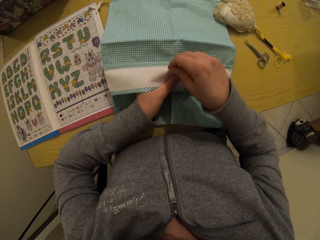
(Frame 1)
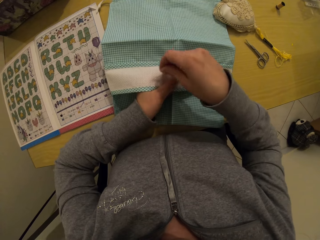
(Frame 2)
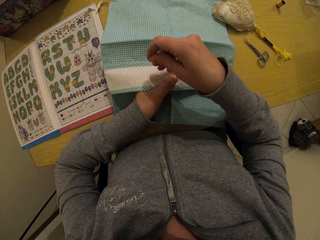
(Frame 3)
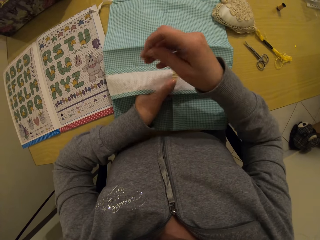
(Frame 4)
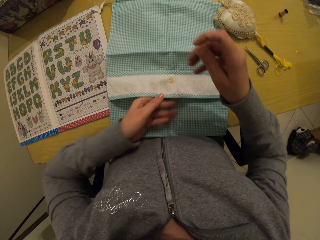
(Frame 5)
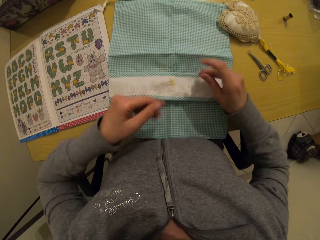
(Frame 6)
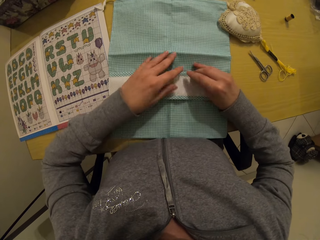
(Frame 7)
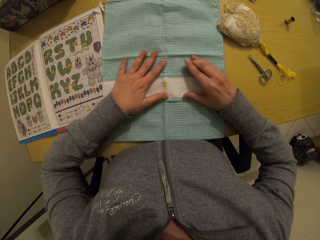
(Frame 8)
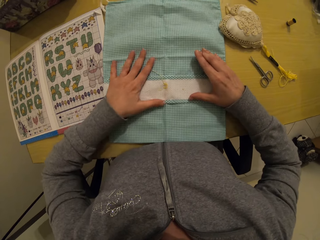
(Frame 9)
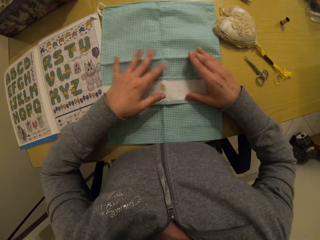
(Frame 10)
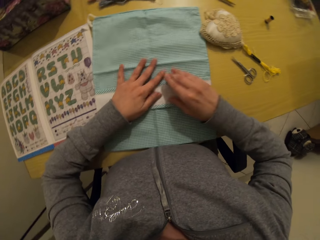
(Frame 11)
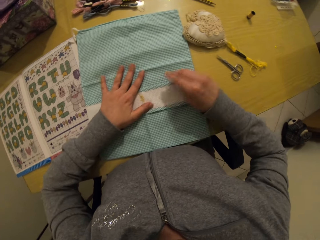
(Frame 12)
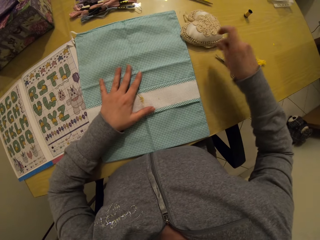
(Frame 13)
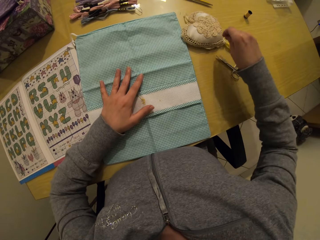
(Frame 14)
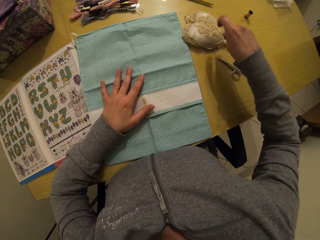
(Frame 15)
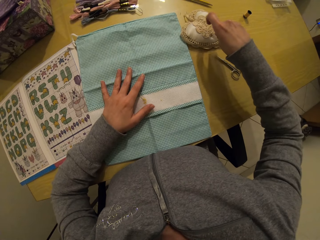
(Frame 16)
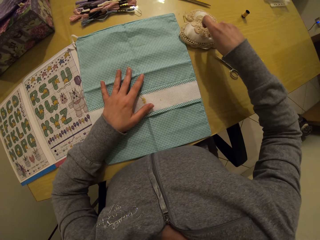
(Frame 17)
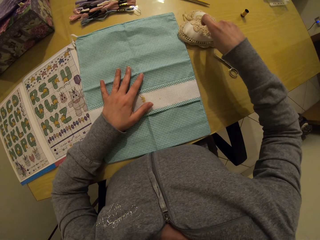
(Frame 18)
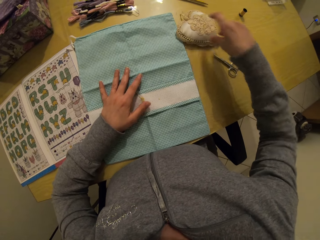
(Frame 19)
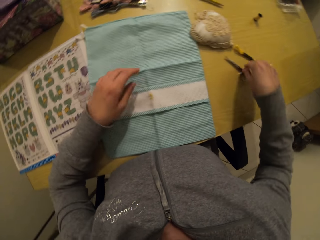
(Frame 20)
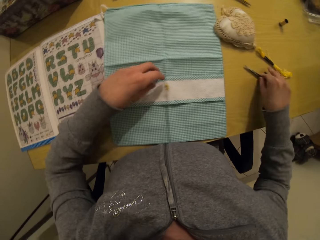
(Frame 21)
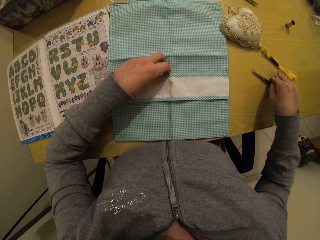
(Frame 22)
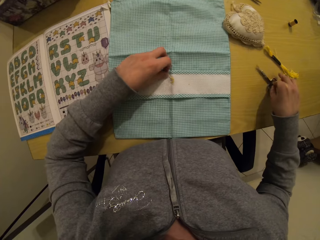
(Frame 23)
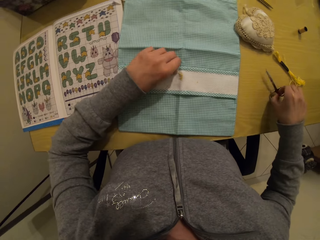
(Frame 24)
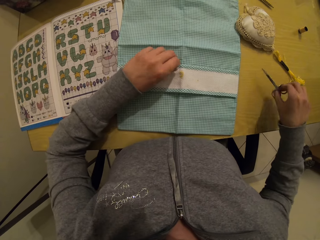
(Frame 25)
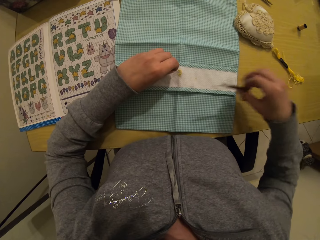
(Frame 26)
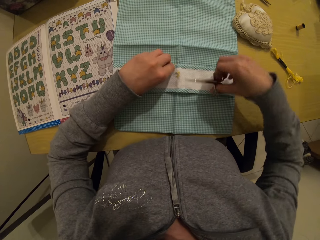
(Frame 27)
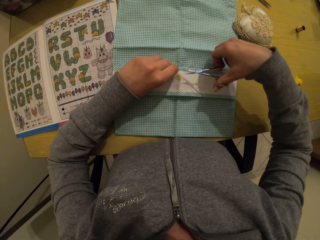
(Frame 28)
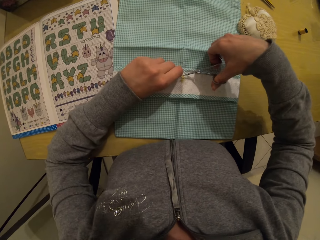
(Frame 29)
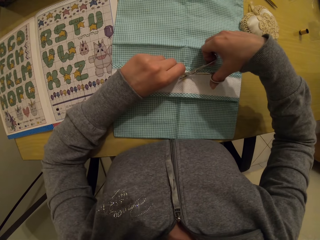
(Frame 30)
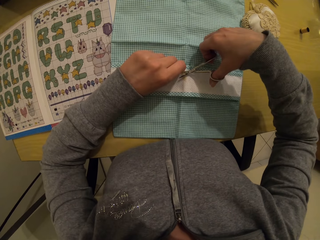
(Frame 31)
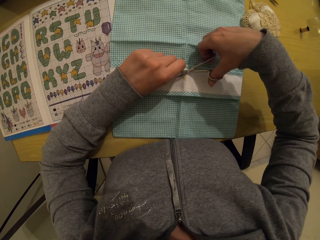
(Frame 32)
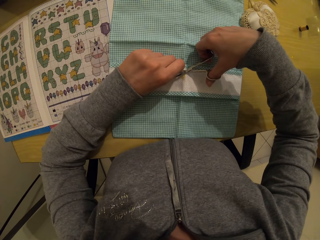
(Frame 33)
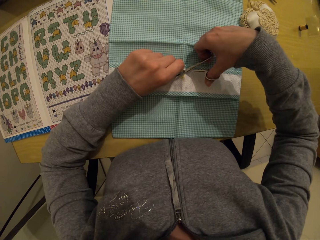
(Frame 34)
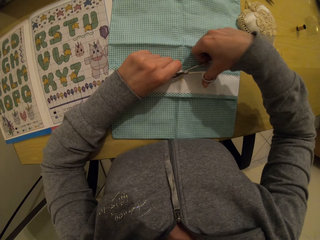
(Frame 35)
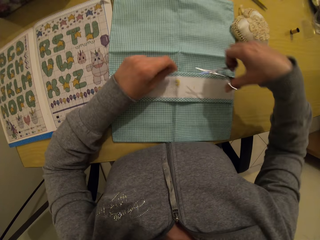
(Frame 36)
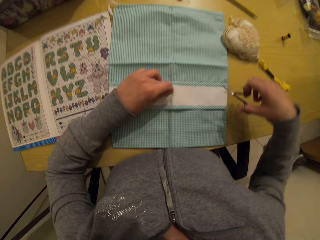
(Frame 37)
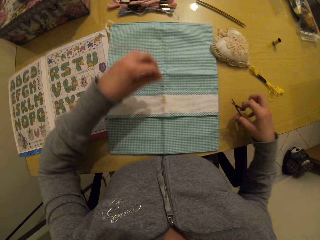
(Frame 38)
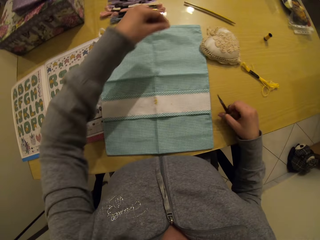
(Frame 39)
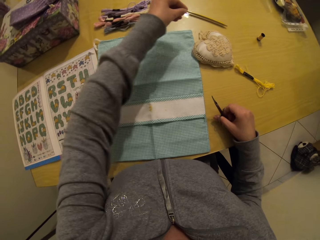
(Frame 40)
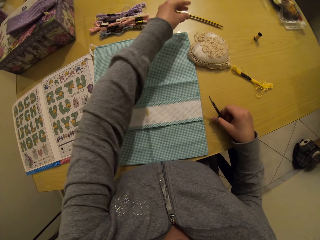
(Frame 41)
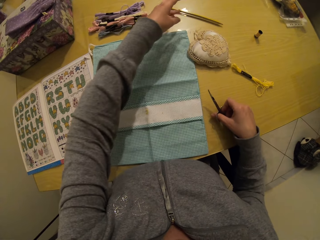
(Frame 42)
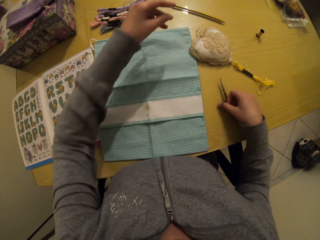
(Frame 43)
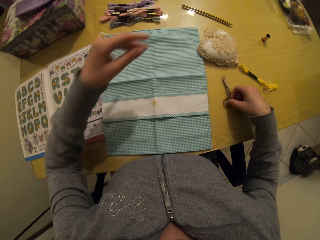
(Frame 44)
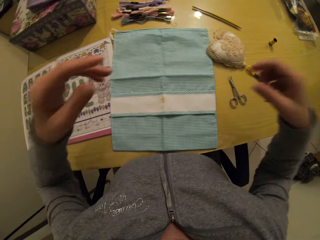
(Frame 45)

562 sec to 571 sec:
The camera wearer pulls out the material. She straightens the cloth on the table with both hands. She tags the needle on a foam with her right hand. She picks up a pair of scissors on the table with her right hand. She holds the thread with the left hand. She holds the pair of scissors. She cuts the thread on the cloth with the scissors in her right hand. She holds the pair of scissors. She drops the piece of thread on the table with her left hand. She puts the pair of scissors on the table with the right hand.
